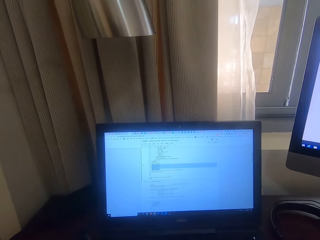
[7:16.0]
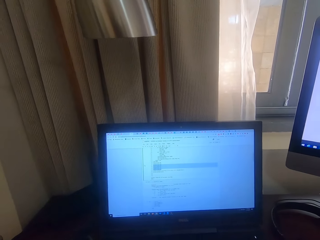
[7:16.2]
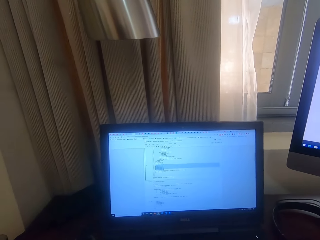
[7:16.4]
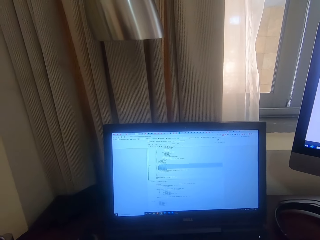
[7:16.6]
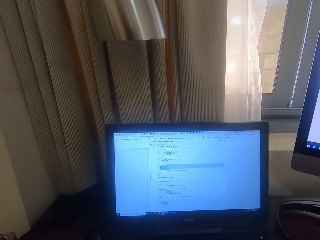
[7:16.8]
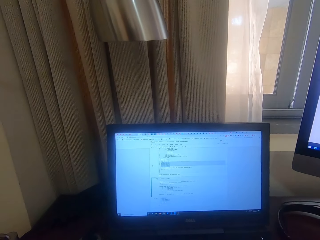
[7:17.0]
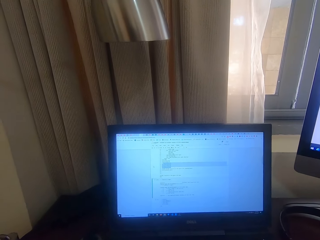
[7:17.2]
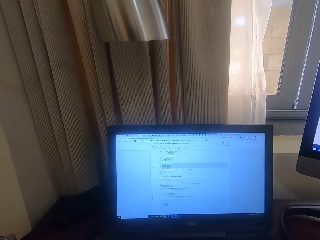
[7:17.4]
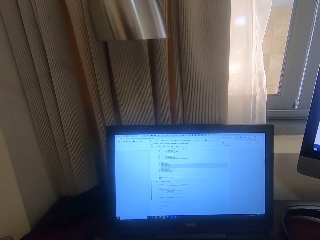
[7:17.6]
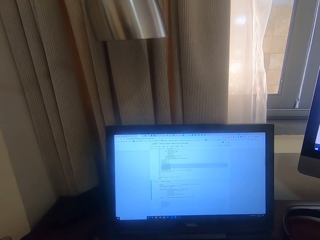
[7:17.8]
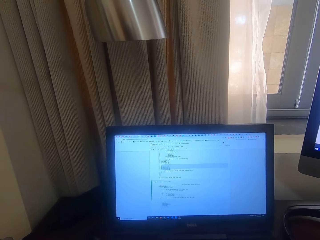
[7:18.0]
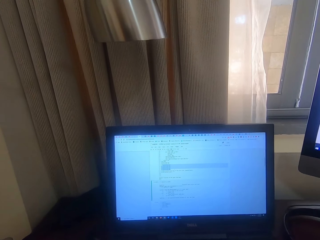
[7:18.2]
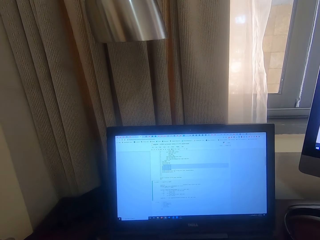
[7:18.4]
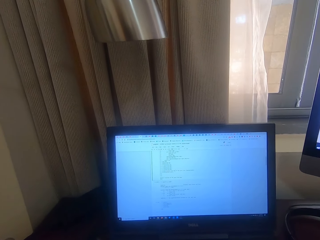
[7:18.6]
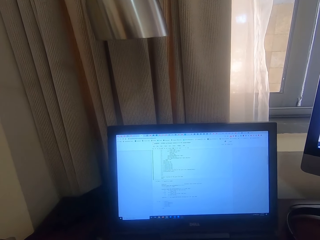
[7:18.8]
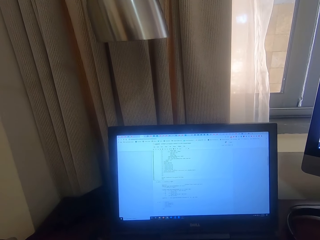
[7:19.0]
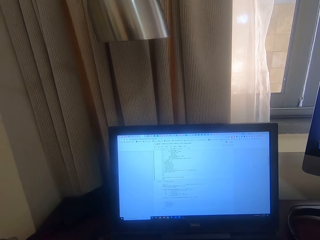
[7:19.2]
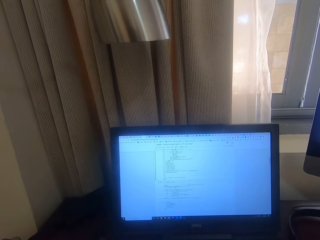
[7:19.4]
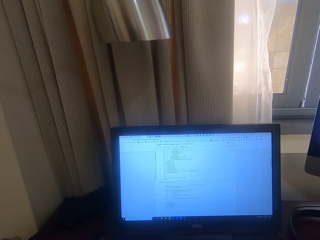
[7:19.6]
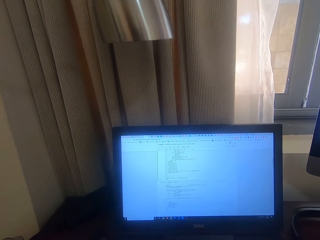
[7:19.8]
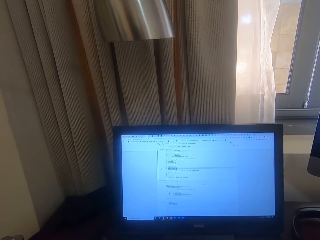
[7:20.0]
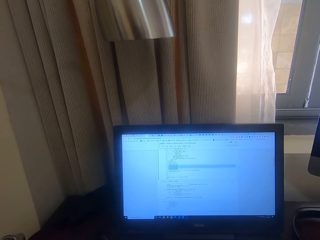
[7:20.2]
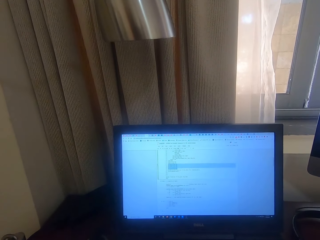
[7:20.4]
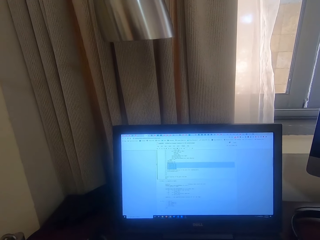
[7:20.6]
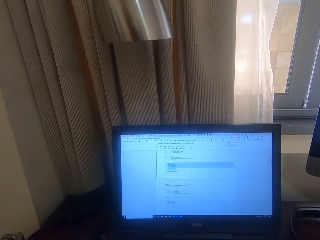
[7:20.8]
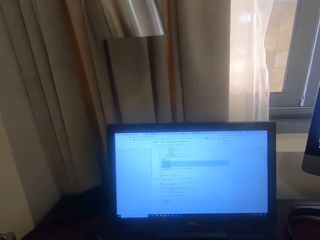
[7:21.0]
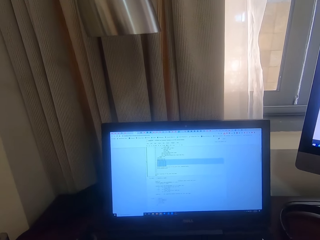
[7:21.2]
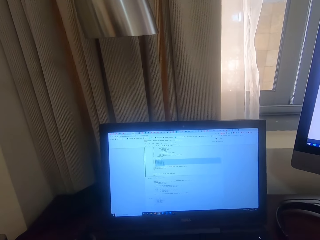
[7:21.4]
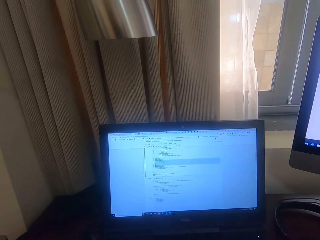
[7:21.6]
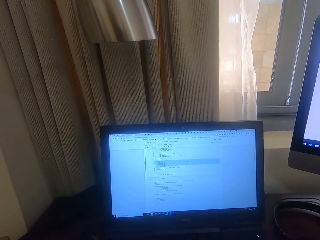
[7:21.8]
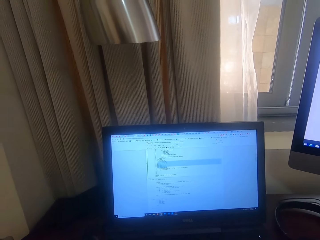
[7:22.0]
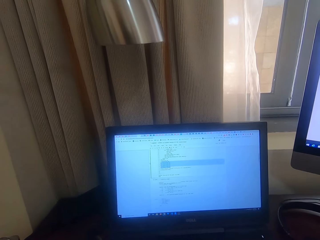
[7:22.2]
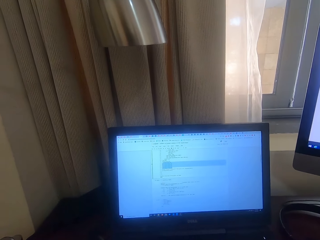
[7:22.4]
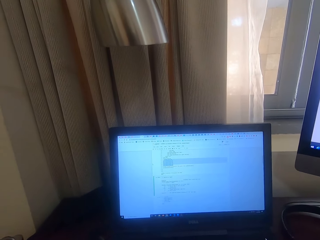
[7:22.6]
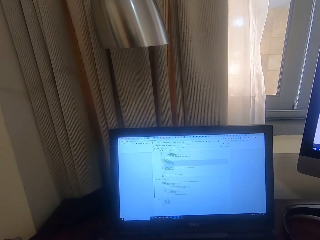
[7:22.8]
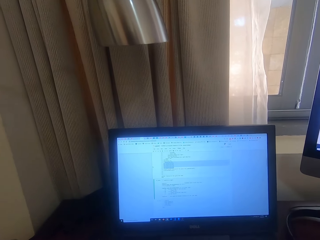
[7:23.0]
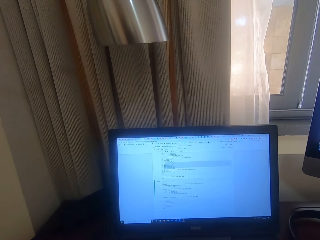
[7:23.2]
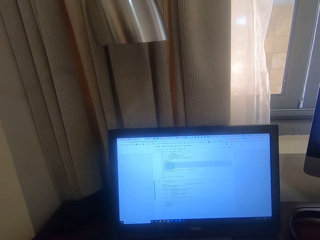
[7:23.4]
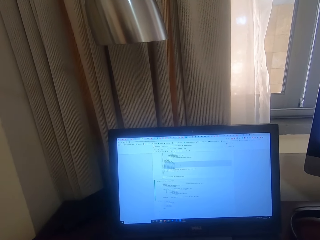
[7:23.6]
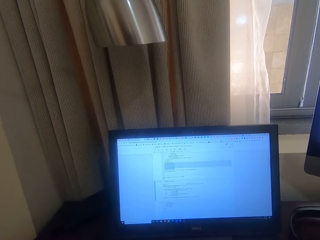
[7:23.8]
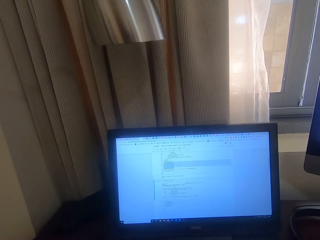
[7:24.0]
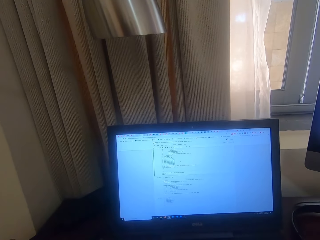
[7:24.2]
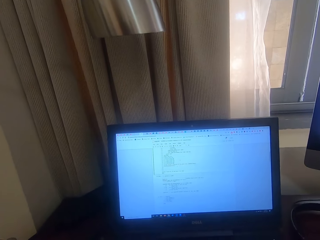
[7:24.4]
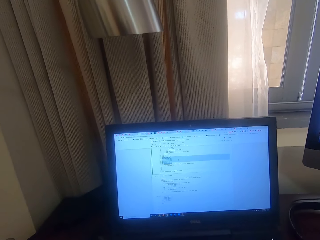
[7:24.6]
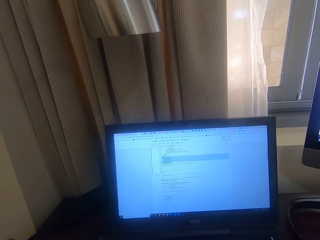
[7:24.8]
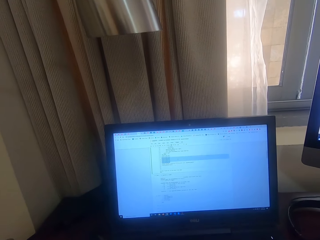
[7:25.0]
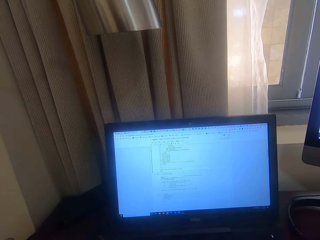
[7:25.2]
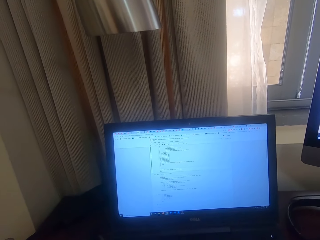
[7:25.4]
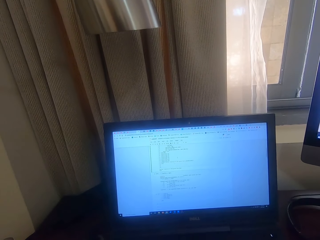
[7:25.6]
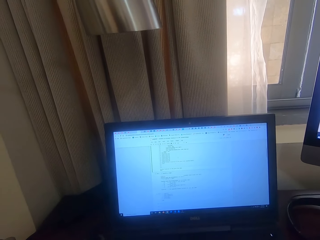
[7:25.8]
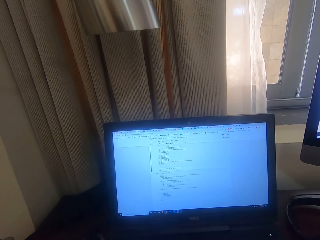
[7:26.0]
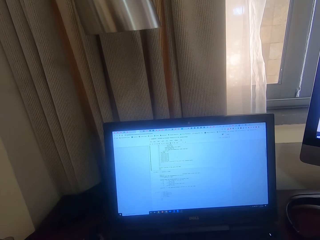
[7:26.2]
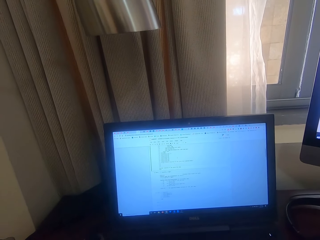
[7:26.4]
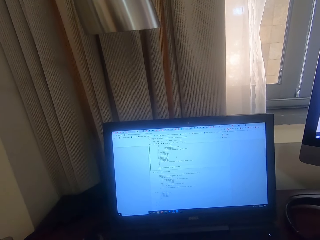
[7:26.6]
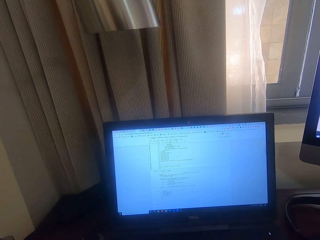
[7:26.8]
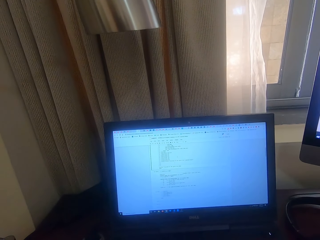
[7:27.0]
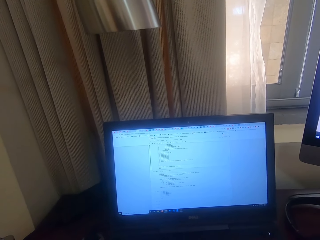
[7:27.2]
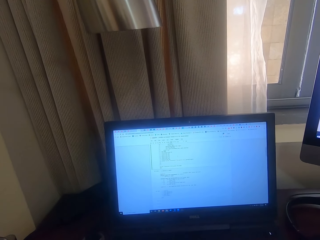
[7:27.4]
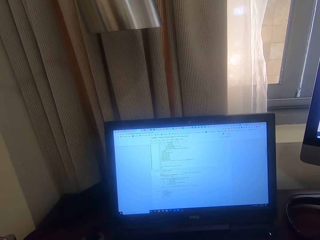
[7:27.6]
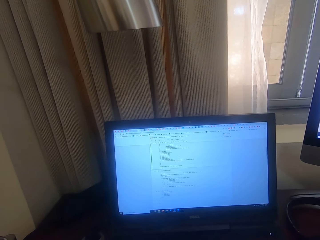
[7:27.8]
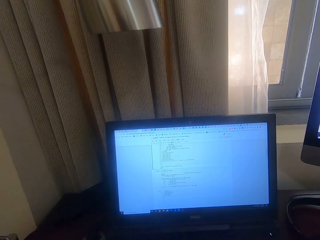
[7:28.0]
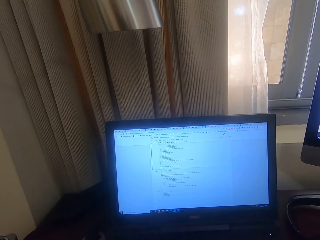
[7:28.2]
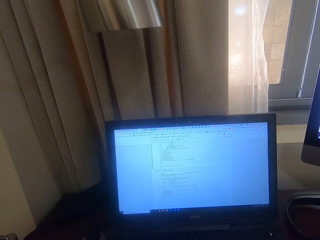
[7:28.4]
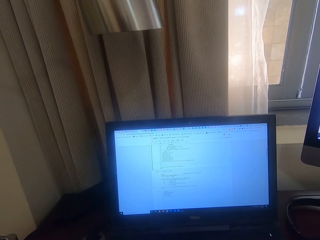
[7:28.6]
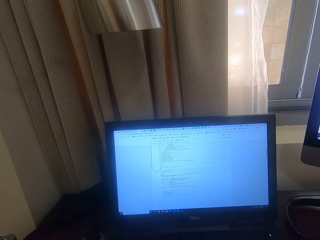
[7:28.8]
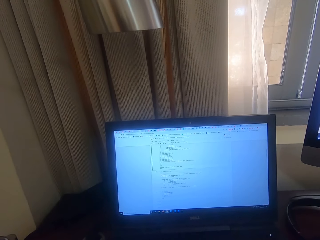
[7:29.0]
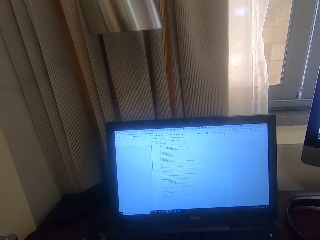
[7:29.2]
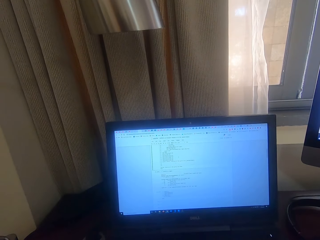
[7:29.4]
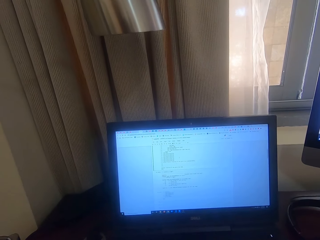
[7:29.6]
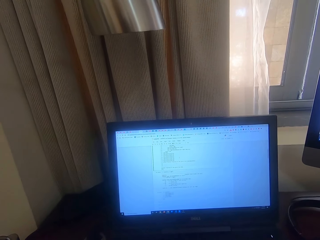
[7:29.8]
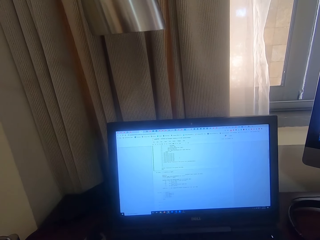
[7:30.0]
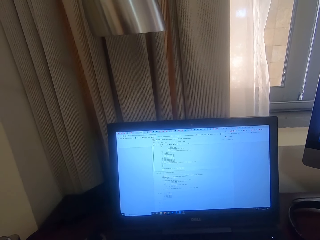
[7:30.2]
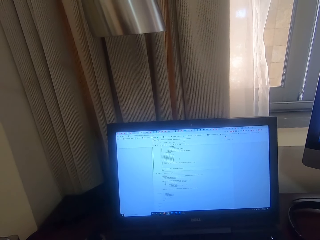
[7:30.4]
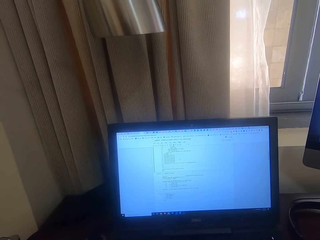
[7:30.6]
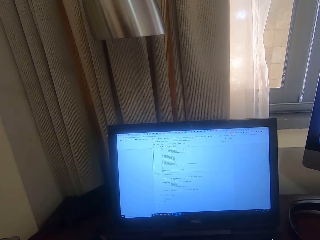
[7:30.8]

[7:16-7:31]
The camera wearer stares at the screen.

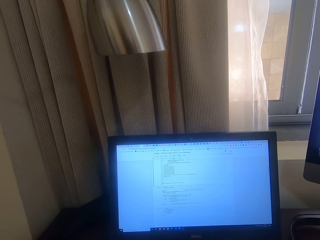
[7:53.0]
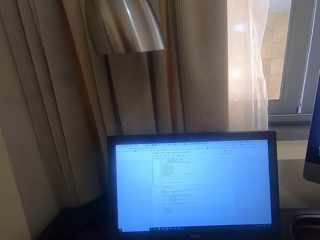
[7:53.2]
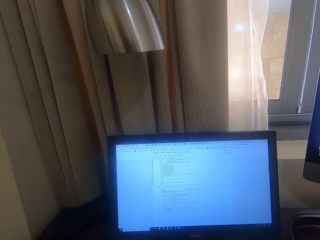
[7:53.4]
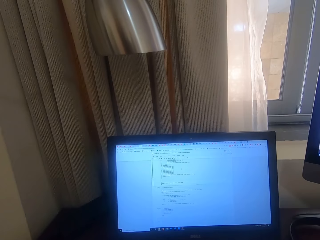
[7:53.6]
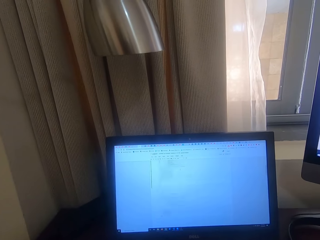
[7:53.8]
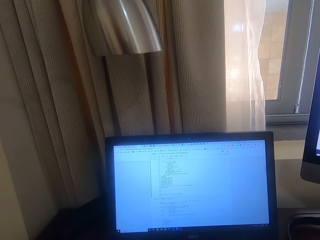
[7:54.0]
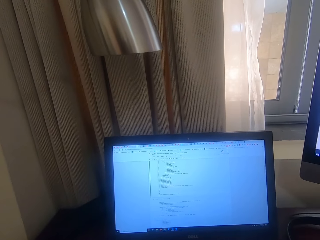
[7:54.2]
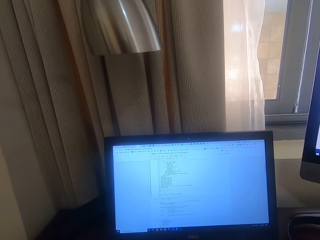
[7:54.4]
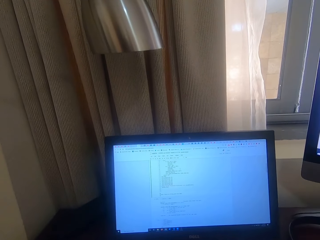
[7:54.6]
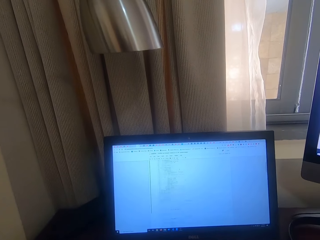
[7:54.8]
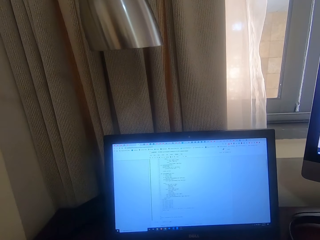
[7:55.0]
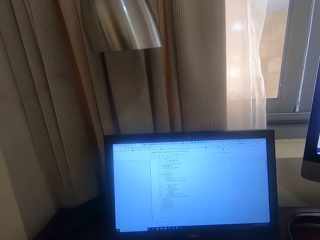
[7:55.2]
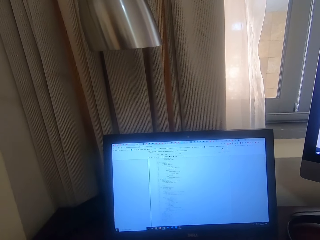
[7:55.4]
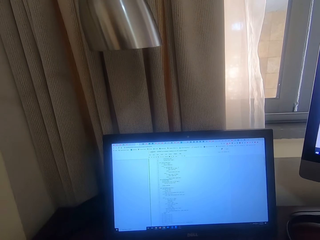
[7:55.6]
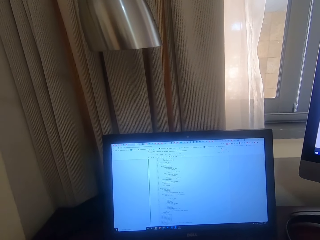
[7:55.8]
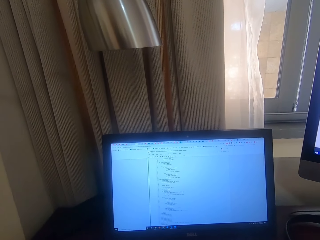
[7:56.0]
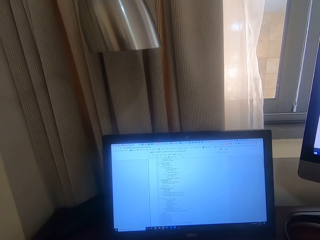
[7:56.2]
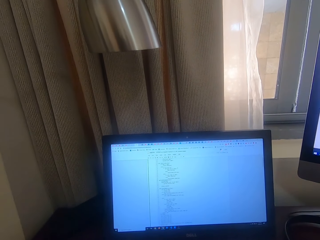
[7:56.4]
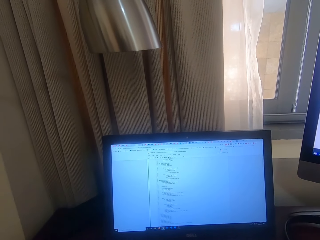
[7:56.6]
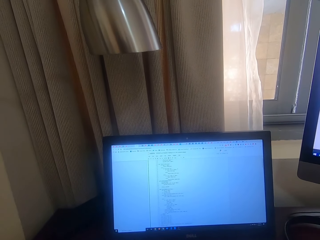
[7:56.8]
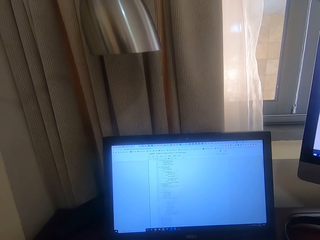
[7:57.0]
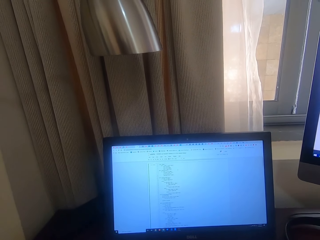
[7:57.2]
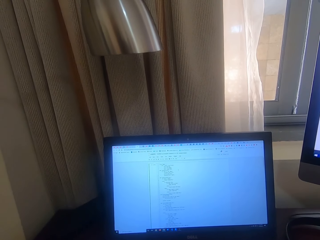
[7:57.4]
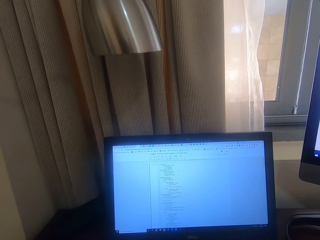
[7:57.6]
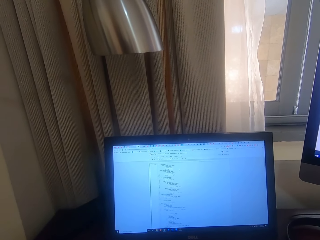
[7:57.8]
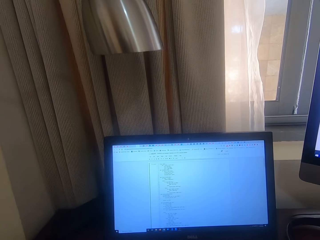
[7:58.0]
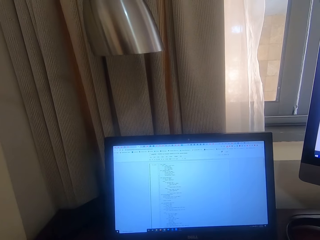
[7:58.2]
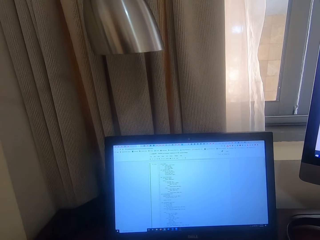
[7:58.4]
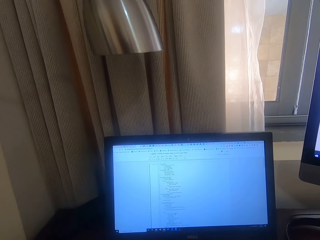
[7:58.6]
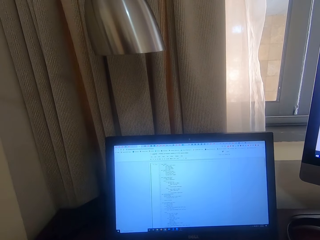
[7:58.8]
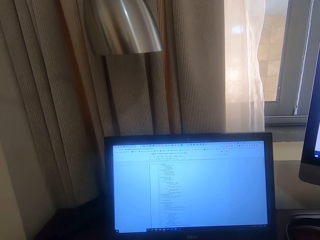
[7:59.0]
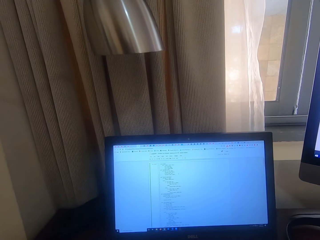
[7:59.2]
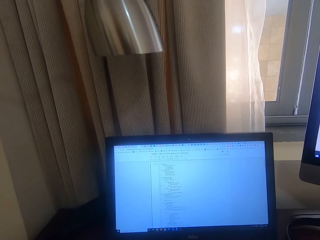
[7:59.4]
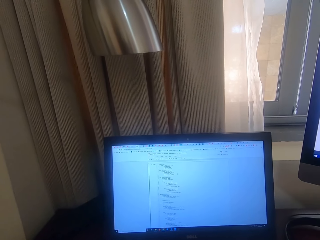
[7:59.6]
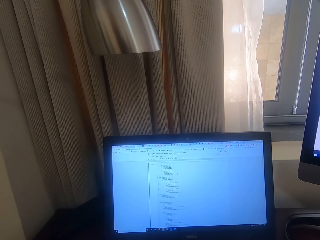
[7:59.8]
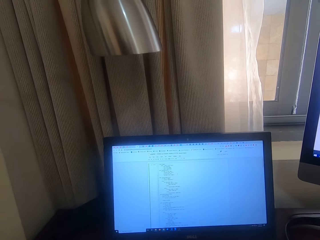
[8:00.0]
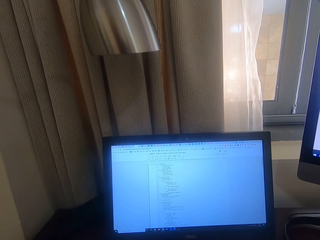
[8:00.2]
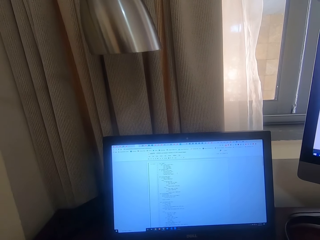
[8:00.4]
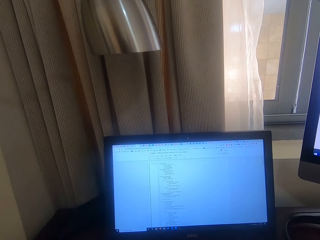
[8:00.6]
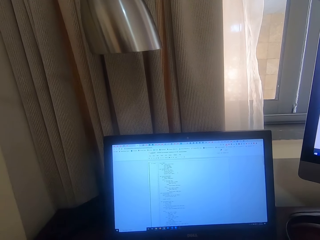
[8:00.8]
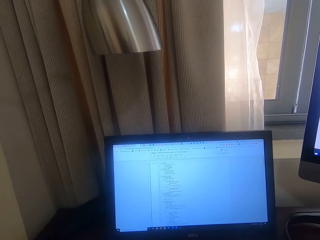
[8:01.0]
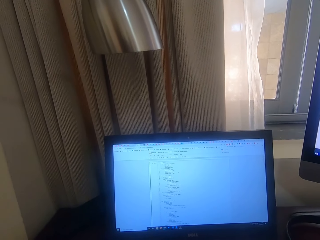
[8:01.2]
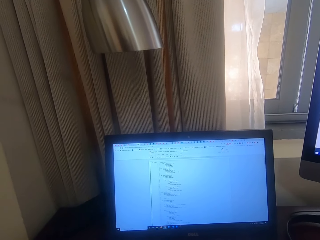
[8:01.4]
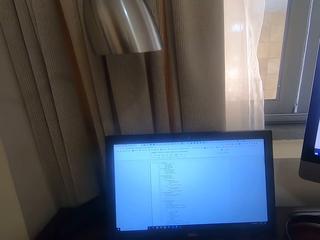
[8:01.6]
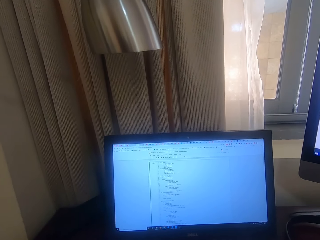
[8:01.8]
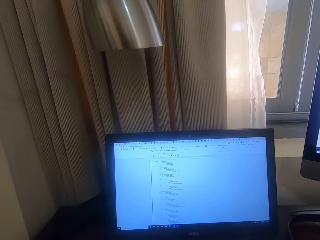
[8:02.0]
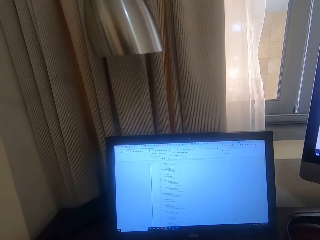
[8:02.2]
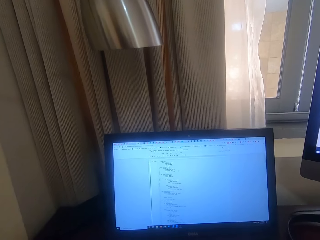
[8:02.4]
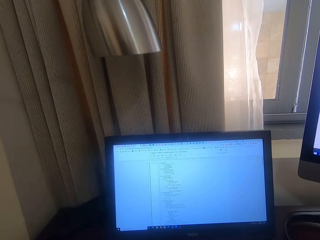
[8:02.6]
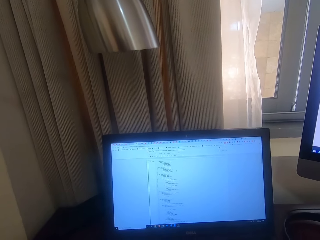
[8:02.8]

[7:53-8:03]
The camera wearer scrolls the laptop.
